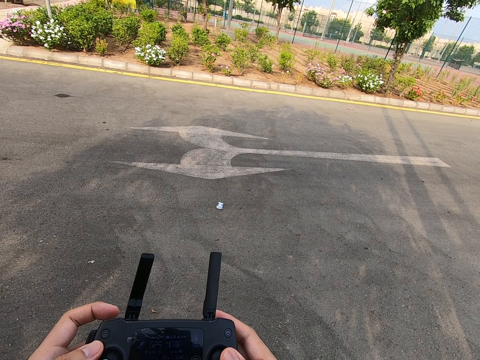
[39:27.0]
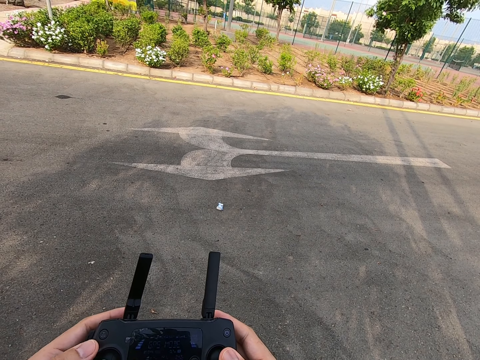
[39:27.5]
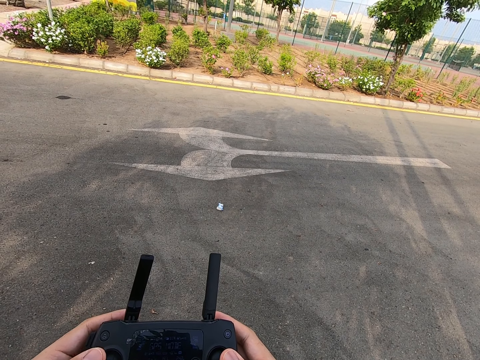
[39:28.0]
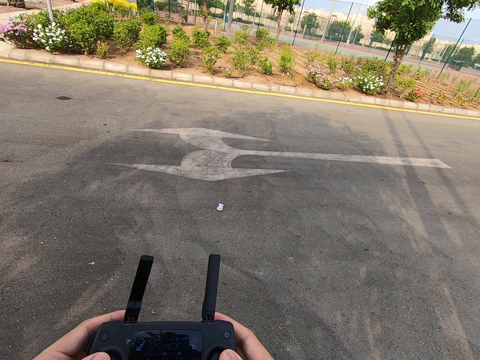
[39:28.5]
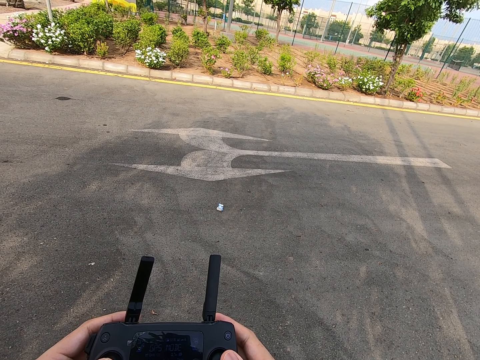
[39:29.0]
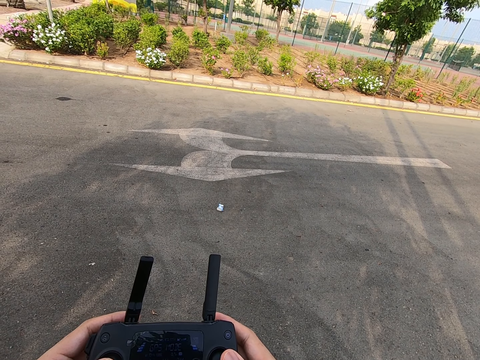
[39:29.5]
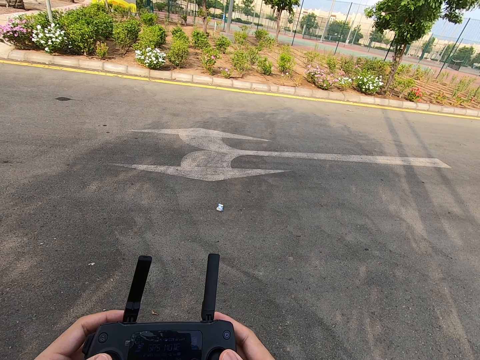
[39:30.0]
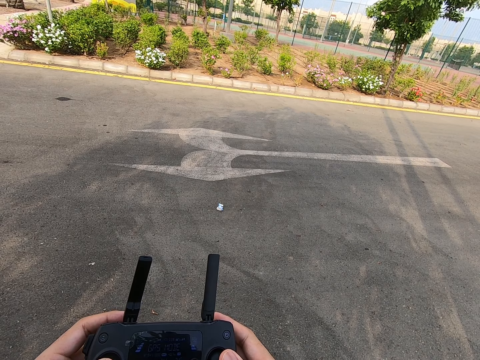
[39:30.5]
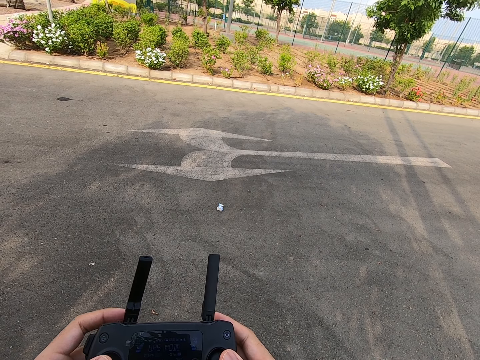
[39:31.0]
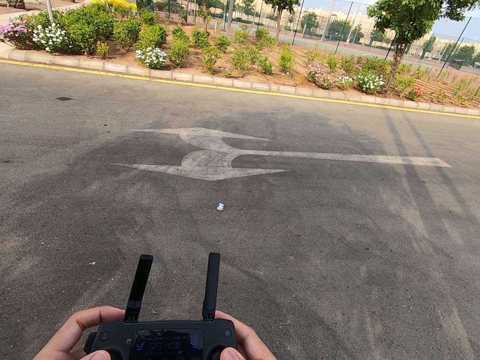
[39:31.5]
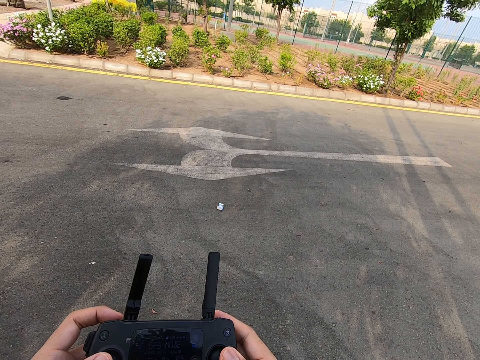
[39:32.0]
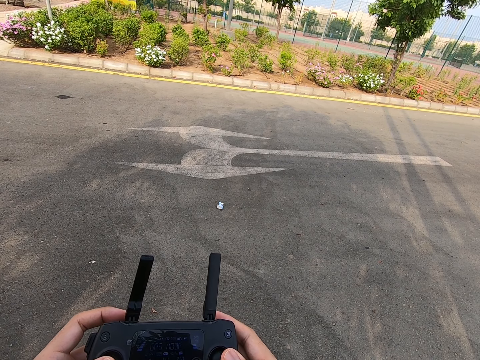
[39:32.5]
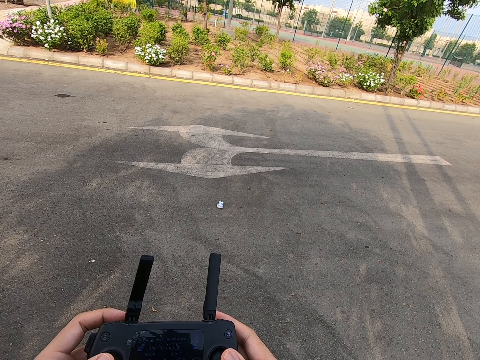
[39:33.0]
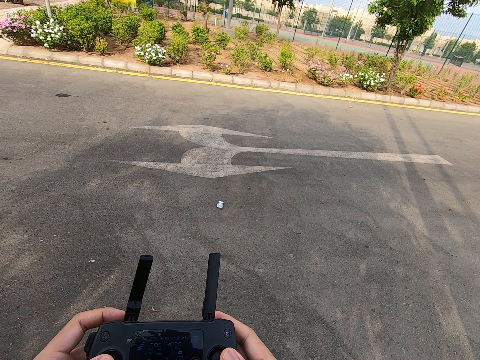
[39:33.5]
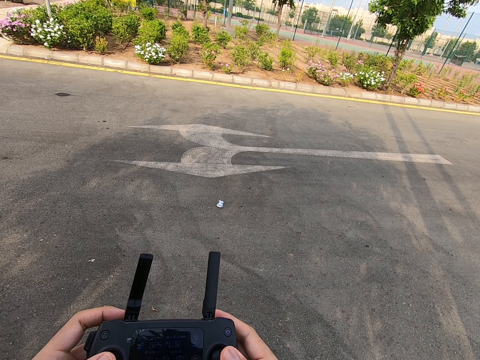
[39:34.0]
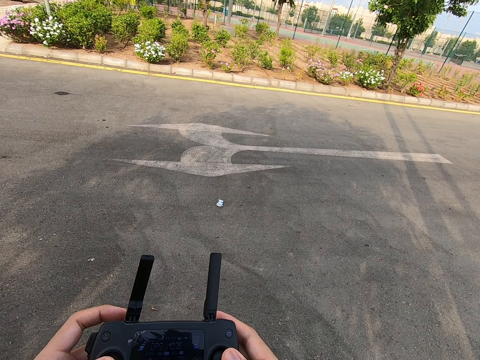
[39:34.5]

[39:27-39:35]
The camera wearer operates the remote control.

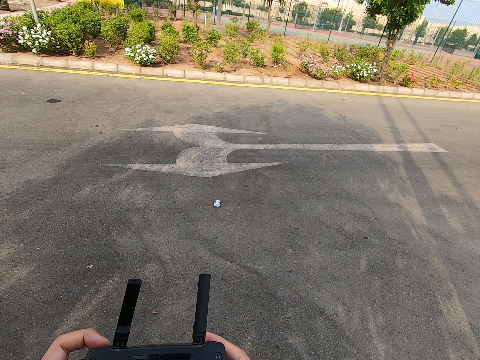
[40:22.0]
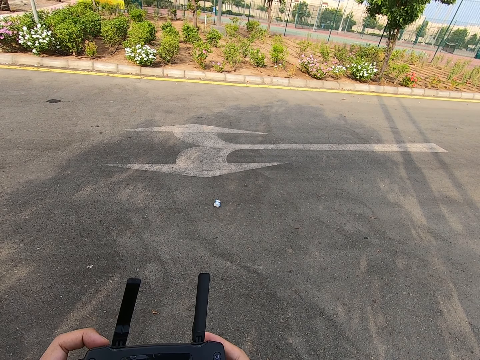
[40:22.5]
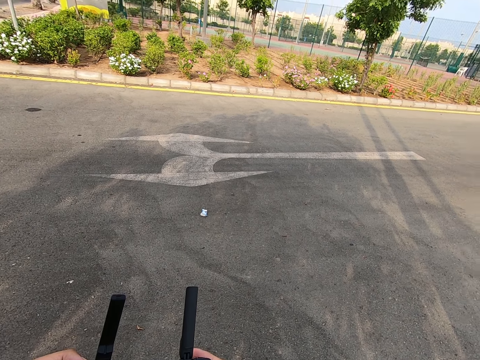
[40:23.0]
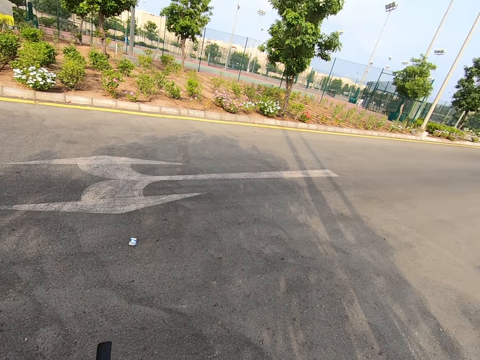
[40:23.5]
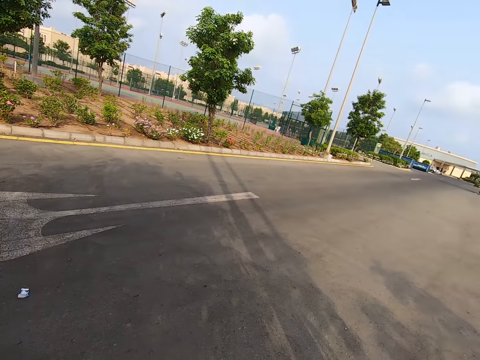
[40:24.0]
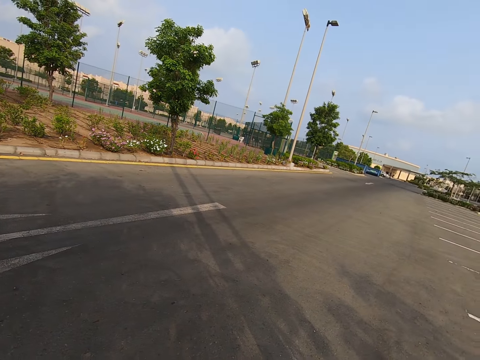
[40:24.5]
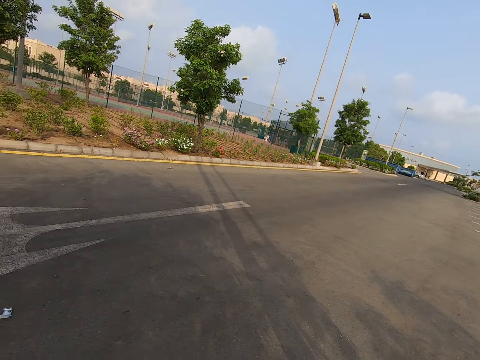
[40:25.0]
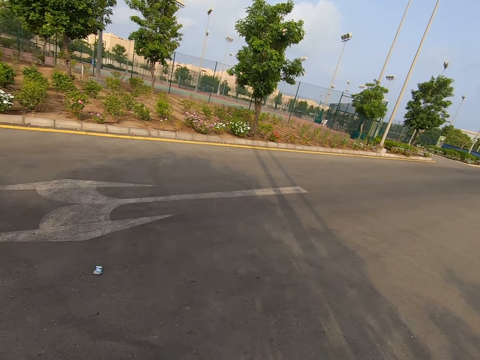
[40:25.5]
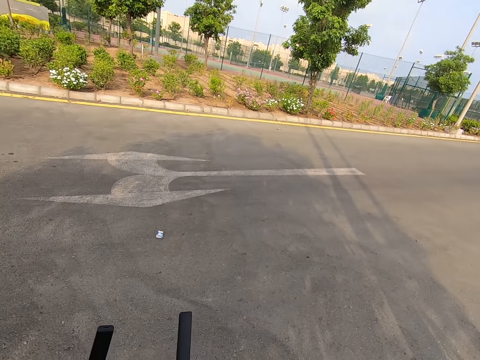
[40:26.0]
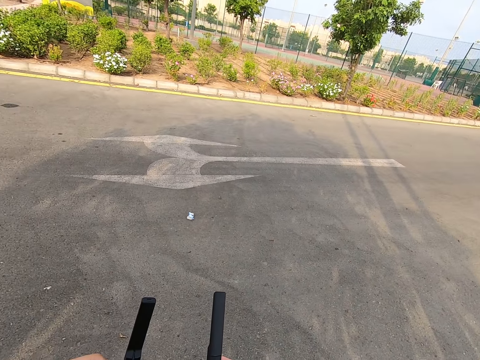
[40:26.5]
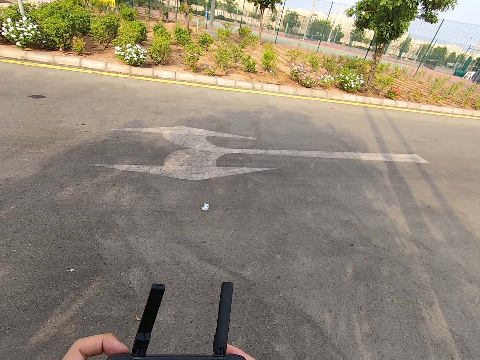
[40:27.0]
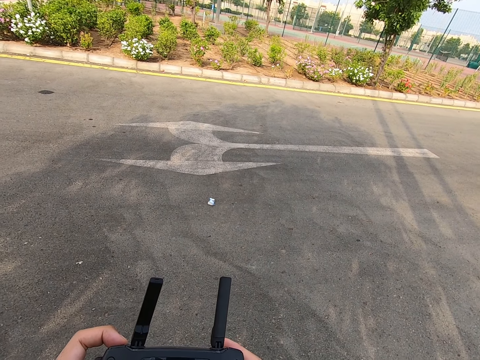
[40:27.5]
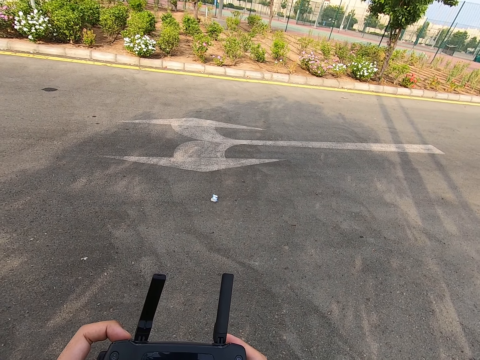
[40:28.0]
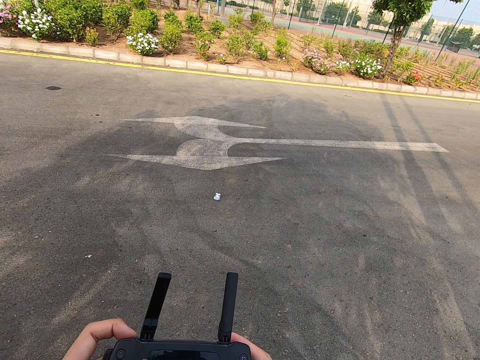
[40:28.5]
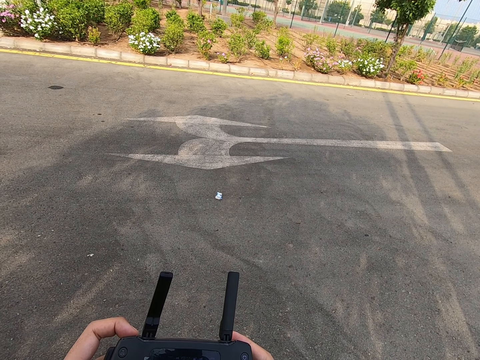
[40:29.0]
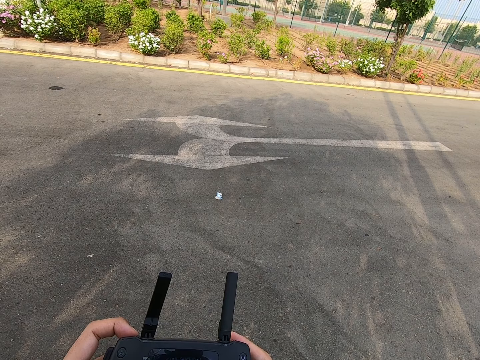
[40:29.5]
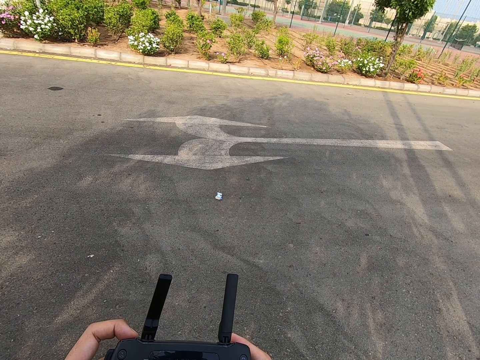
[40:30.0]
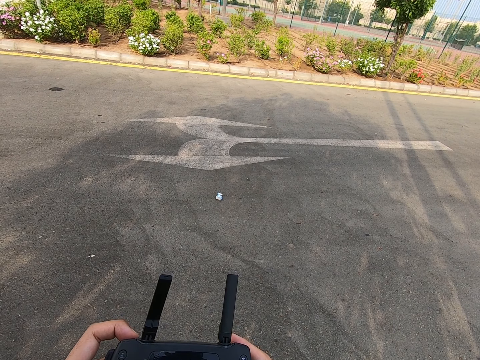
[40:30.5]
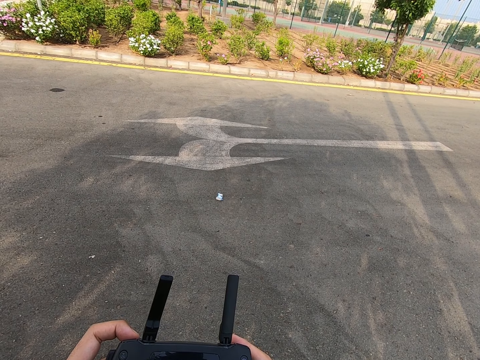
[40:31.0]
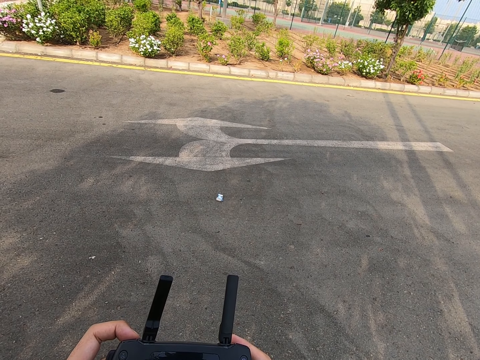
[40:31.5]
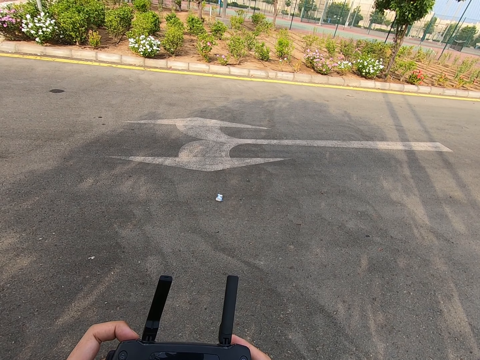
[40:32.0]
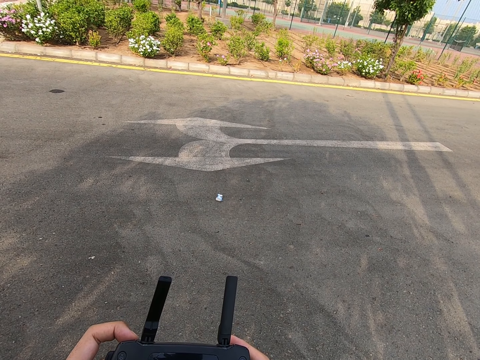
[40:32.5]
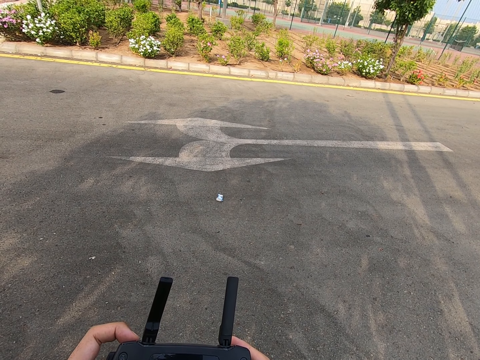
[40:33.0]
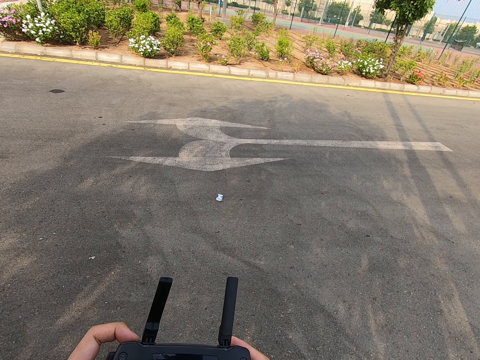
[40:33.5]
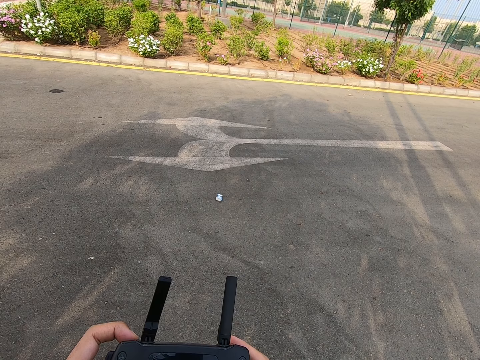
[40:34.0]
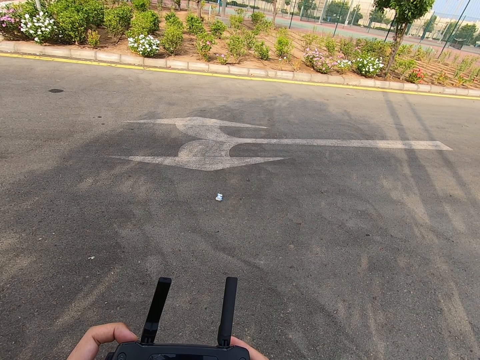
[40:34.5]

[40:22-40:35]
The camera wearer looks around. They press the drone controller. They look at the remote control. They operate the remote control.

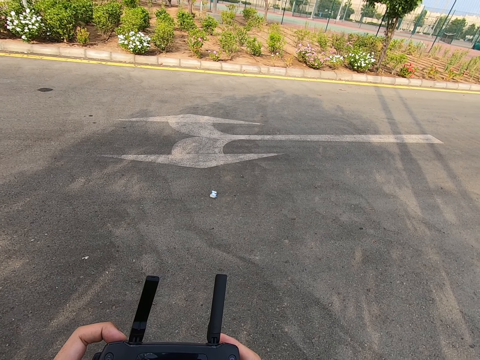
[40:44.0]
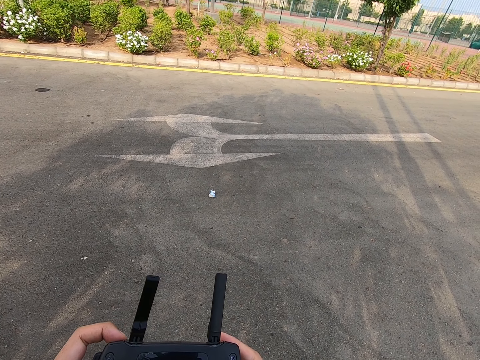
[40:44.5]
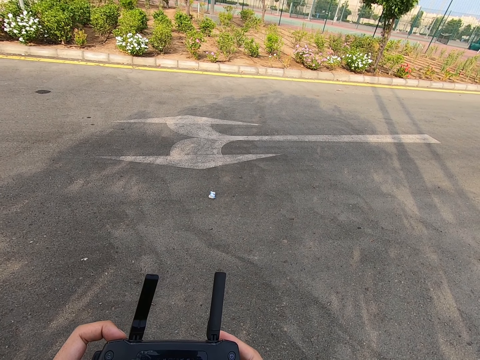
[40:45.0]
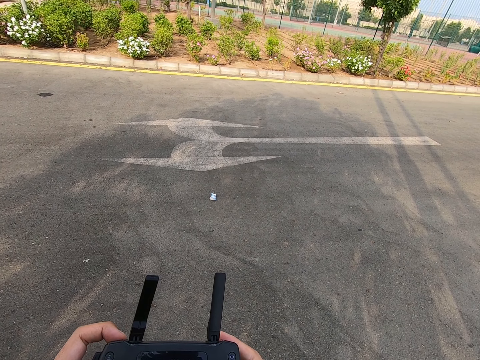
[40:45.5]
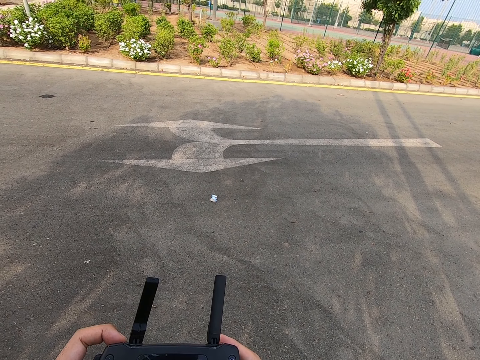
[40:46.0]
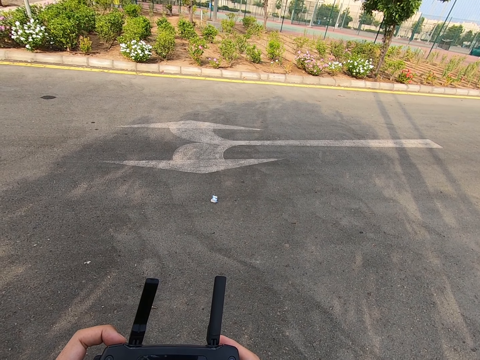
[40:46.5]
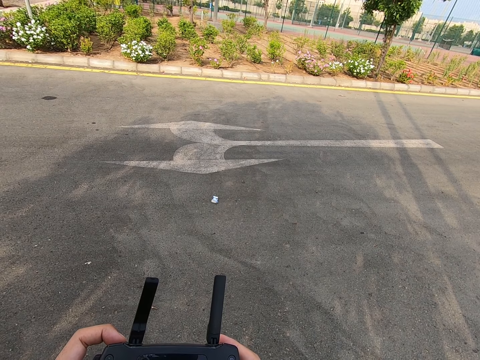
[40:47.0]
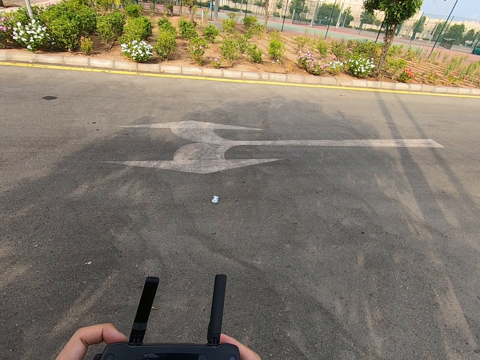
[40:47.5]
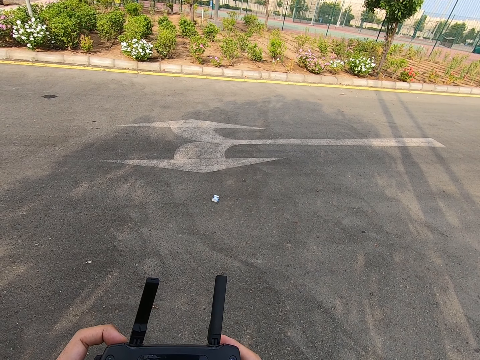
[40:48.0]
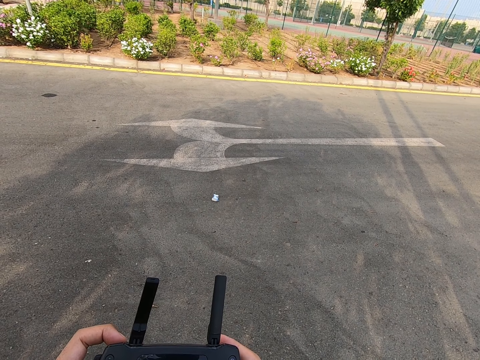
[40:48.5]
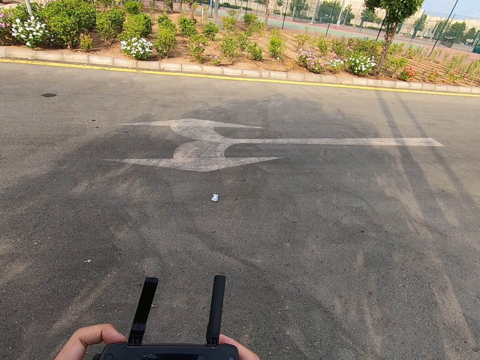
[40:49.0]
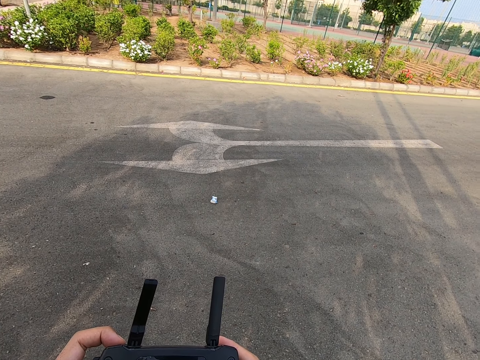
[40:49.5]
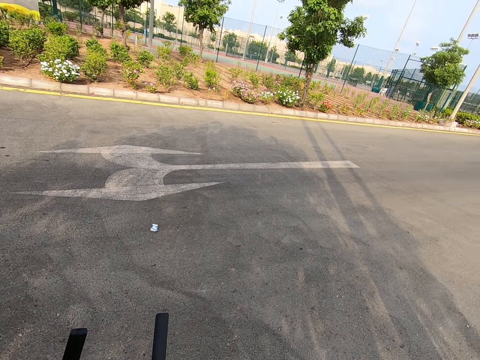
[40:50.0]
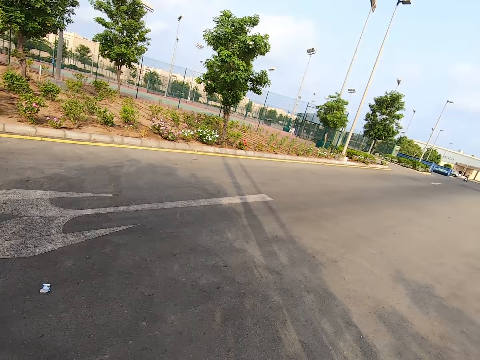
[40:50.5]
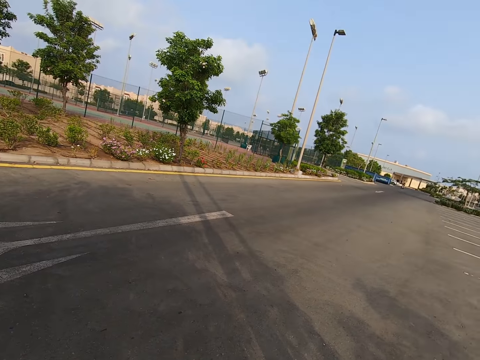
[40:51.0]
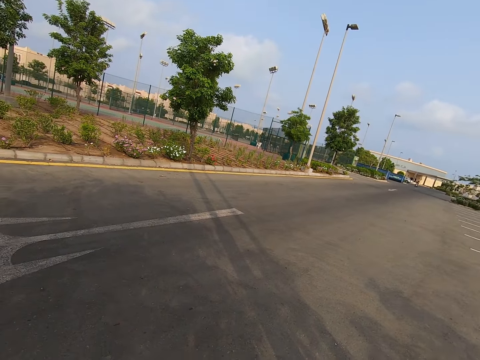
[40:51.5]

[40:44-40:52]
The camera wearer looks around.
